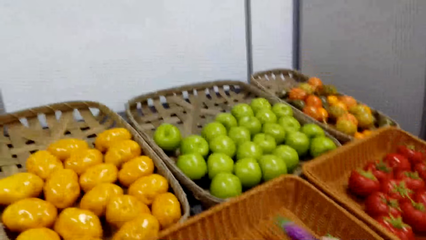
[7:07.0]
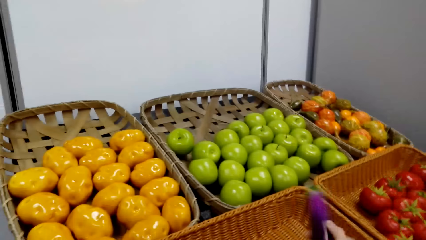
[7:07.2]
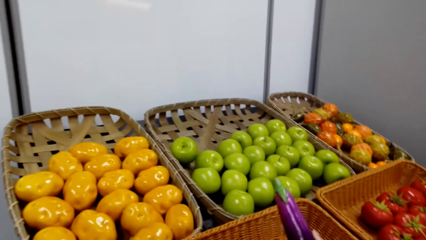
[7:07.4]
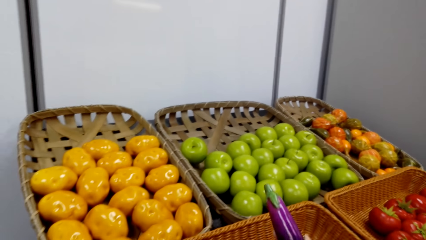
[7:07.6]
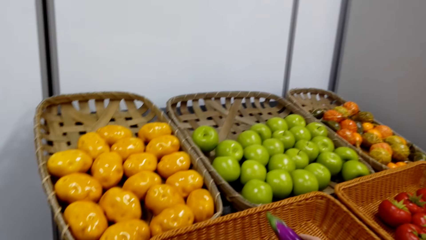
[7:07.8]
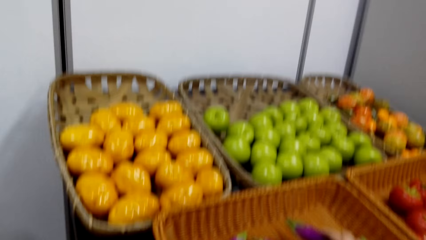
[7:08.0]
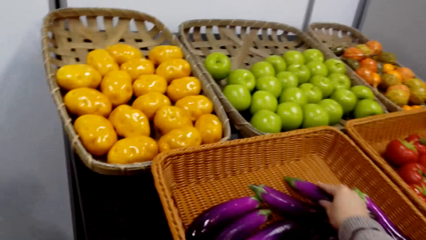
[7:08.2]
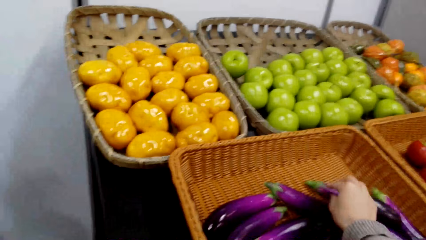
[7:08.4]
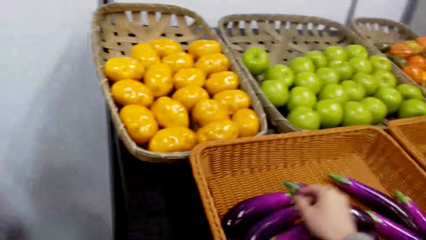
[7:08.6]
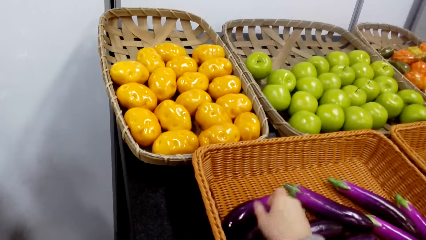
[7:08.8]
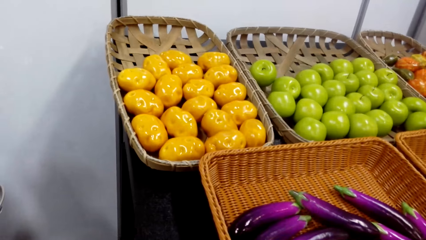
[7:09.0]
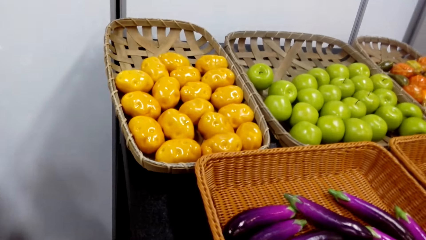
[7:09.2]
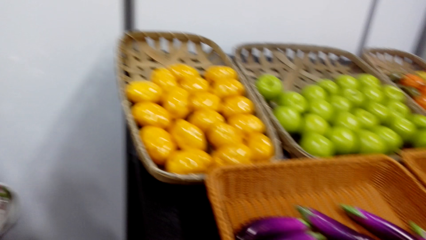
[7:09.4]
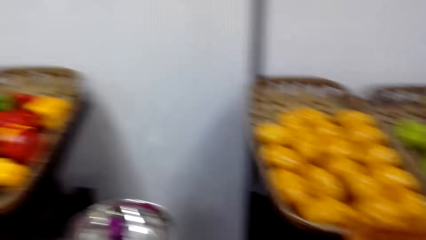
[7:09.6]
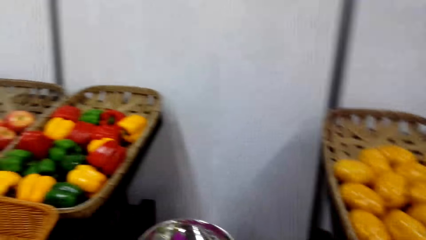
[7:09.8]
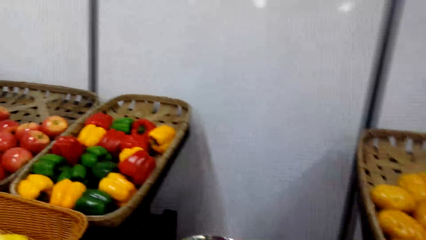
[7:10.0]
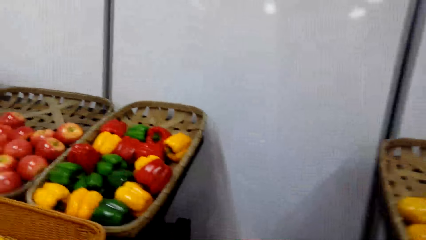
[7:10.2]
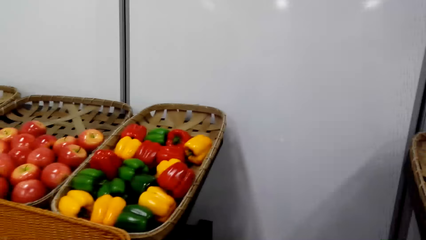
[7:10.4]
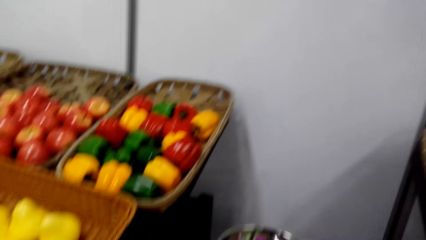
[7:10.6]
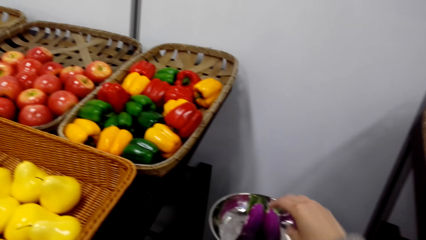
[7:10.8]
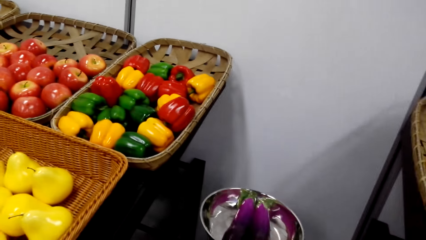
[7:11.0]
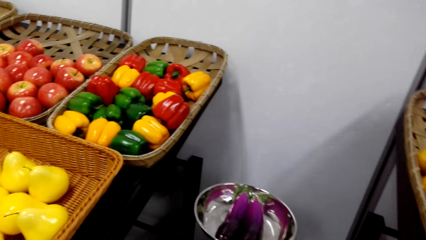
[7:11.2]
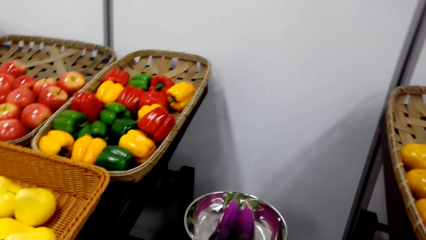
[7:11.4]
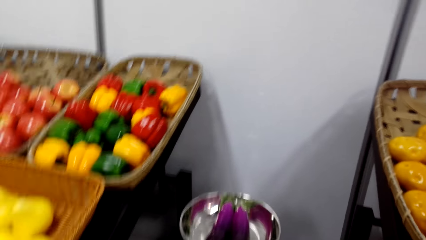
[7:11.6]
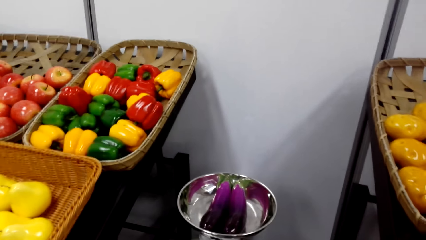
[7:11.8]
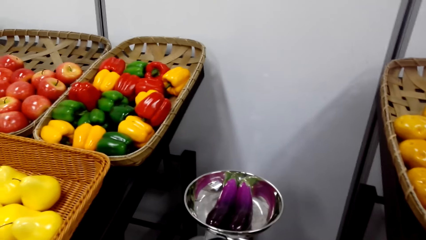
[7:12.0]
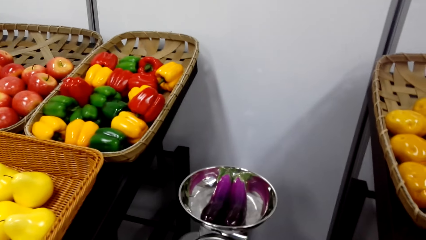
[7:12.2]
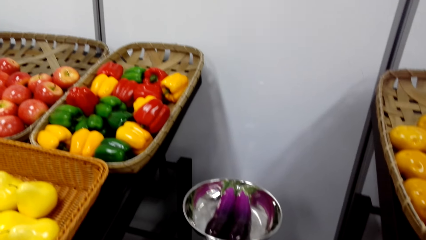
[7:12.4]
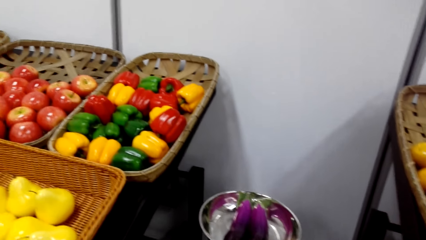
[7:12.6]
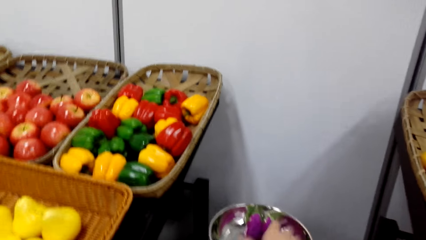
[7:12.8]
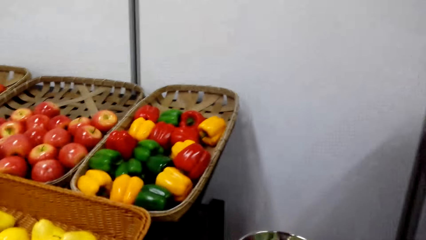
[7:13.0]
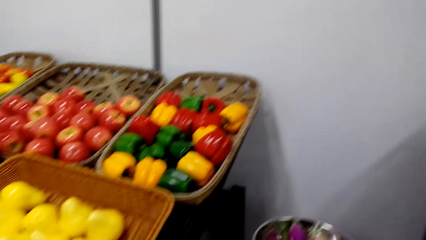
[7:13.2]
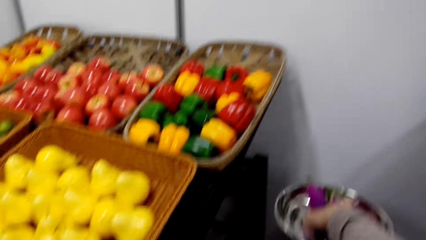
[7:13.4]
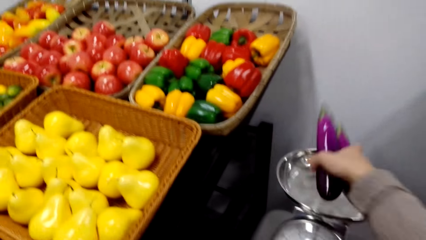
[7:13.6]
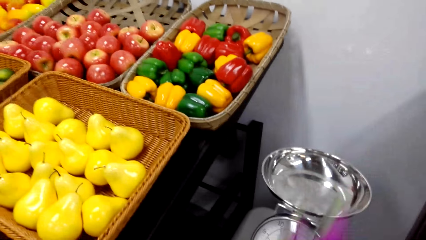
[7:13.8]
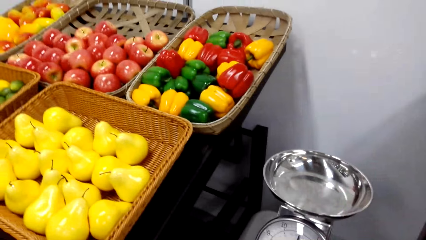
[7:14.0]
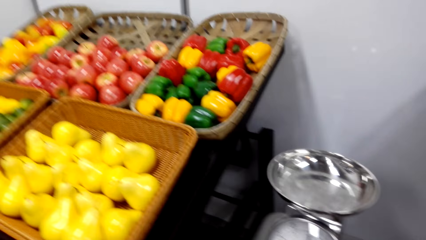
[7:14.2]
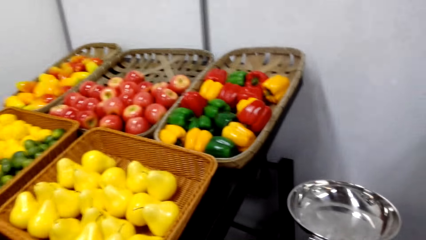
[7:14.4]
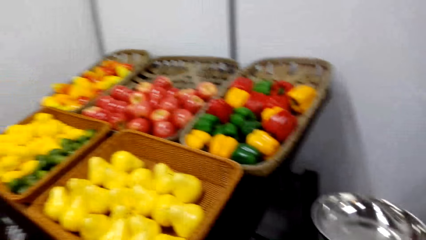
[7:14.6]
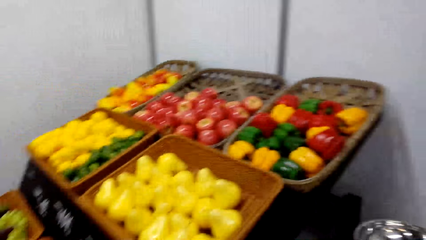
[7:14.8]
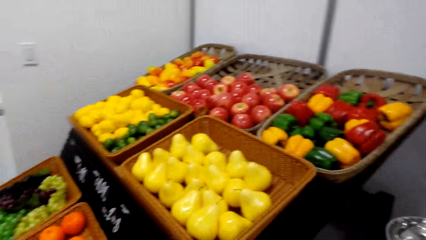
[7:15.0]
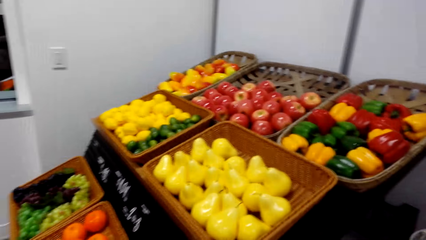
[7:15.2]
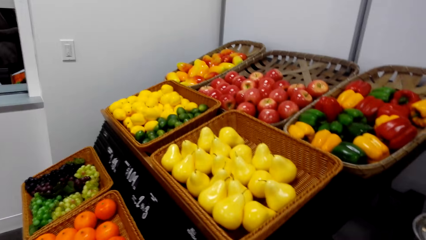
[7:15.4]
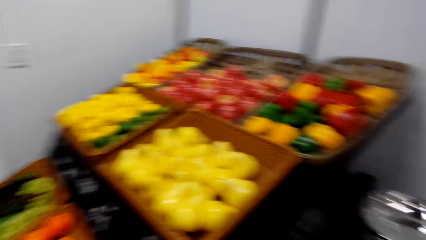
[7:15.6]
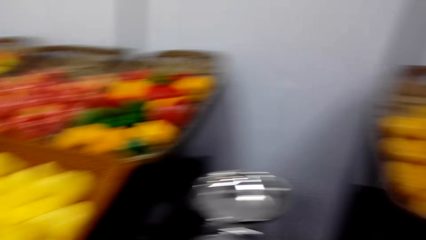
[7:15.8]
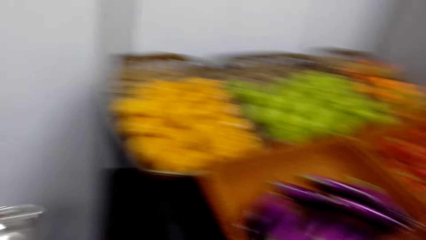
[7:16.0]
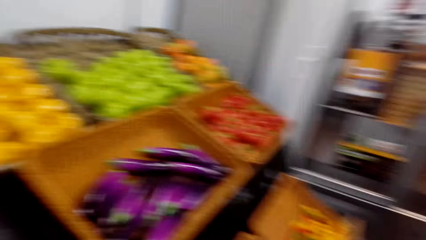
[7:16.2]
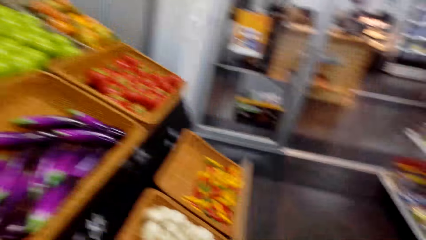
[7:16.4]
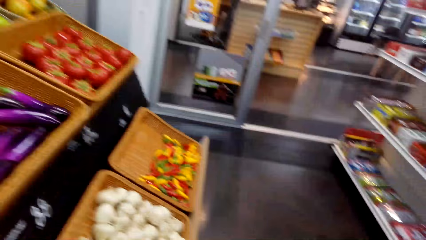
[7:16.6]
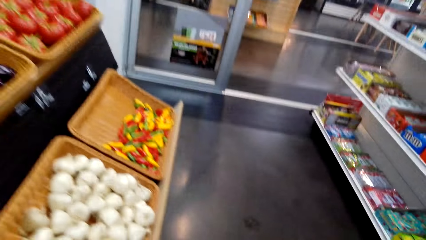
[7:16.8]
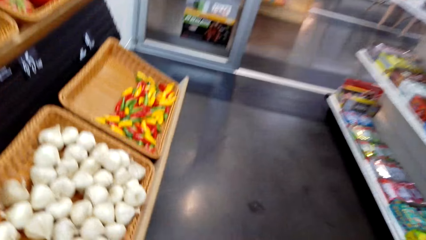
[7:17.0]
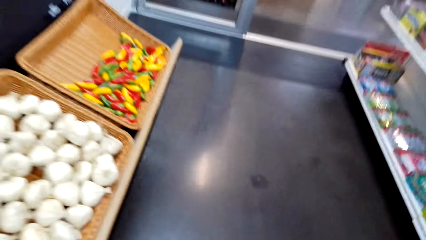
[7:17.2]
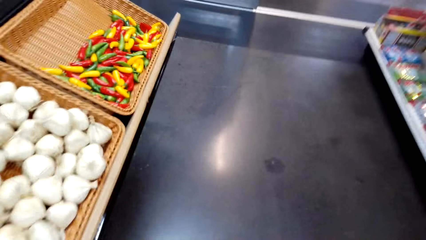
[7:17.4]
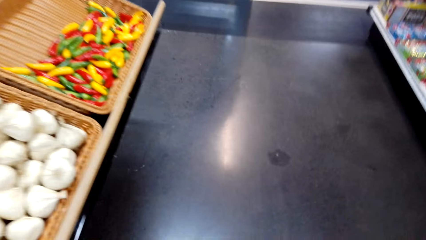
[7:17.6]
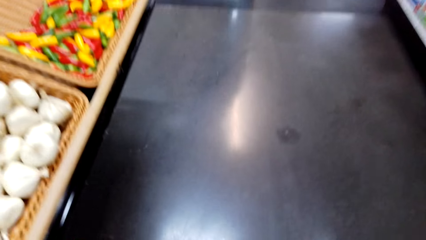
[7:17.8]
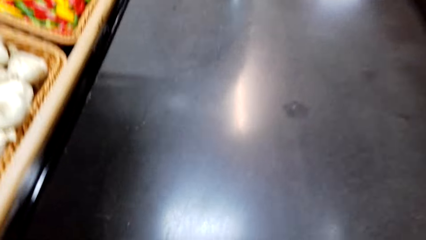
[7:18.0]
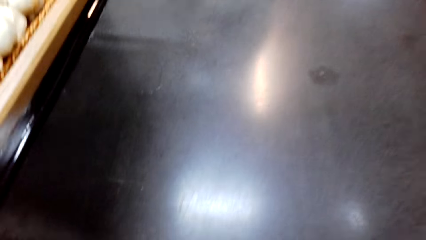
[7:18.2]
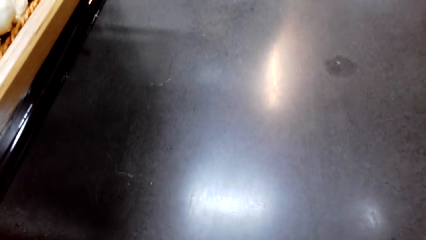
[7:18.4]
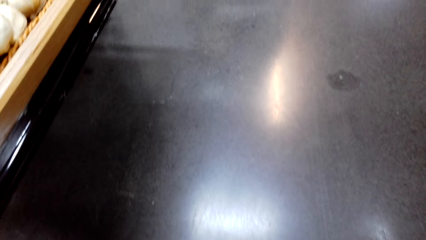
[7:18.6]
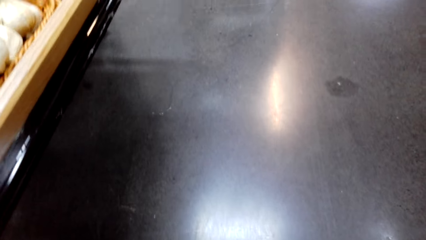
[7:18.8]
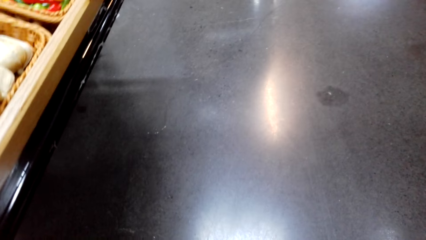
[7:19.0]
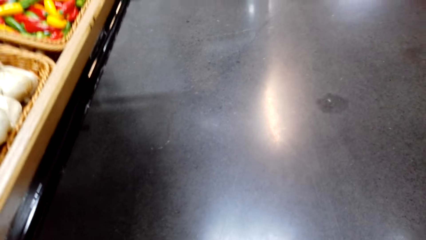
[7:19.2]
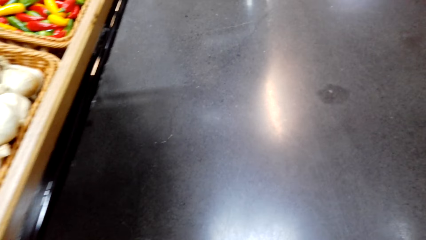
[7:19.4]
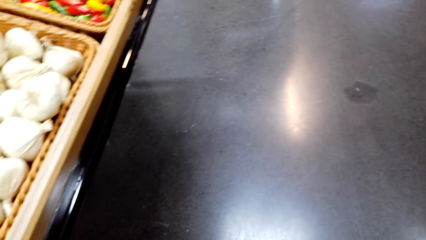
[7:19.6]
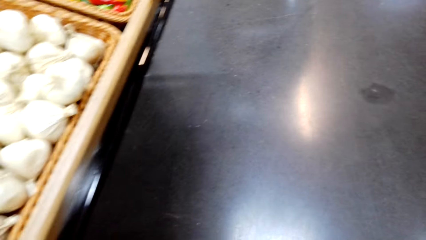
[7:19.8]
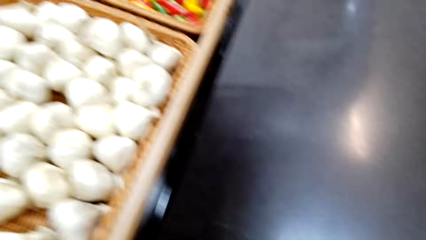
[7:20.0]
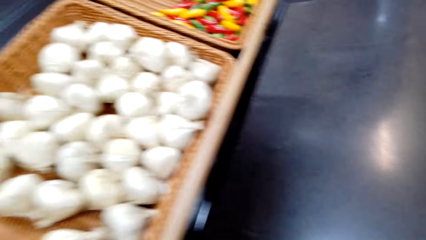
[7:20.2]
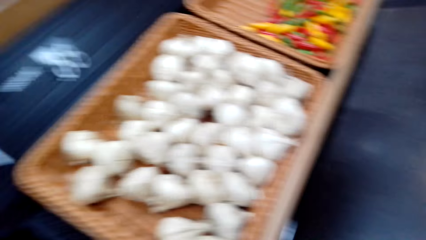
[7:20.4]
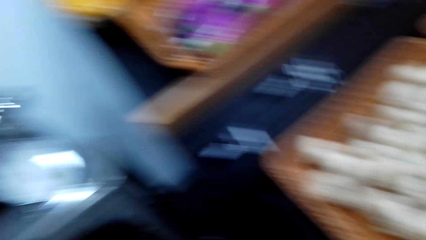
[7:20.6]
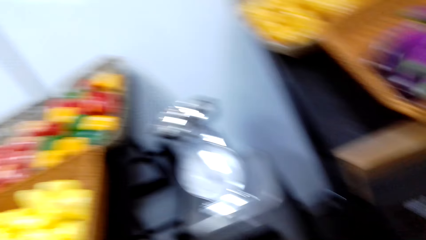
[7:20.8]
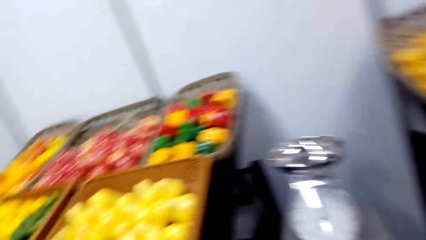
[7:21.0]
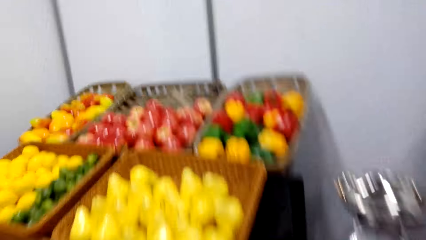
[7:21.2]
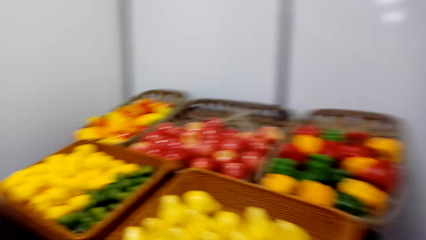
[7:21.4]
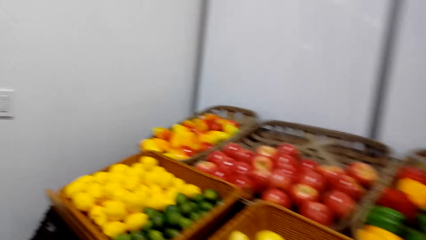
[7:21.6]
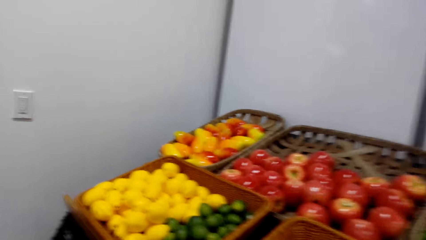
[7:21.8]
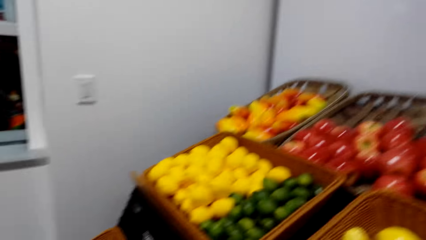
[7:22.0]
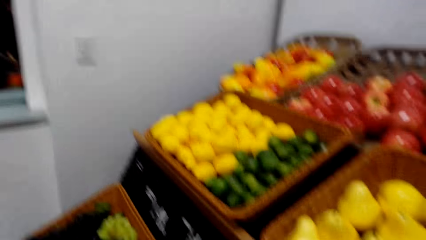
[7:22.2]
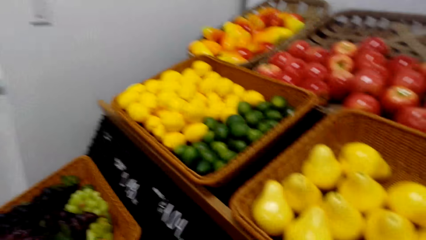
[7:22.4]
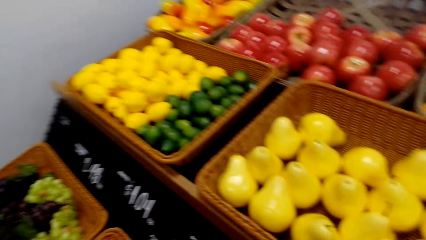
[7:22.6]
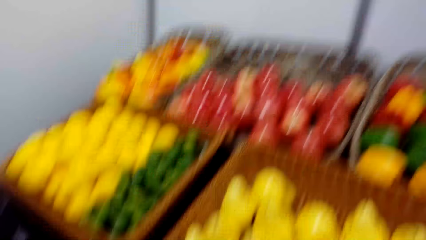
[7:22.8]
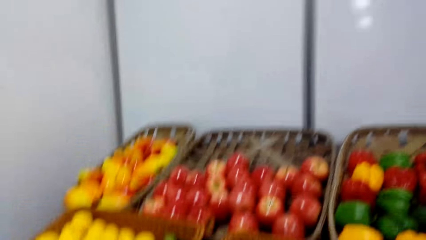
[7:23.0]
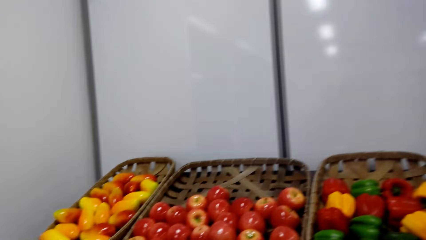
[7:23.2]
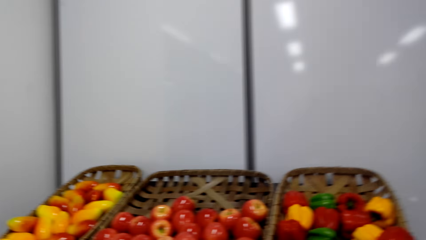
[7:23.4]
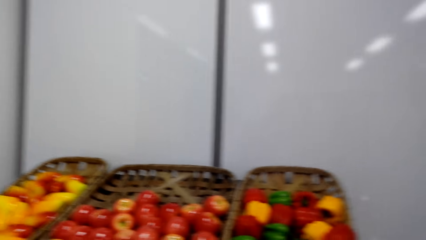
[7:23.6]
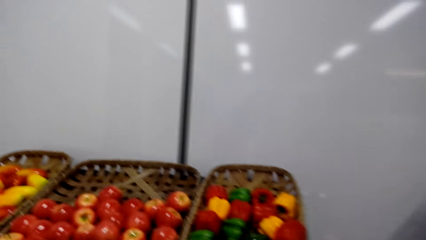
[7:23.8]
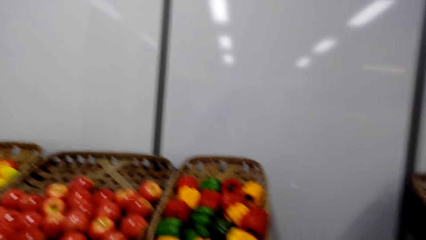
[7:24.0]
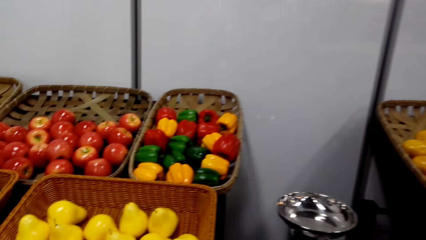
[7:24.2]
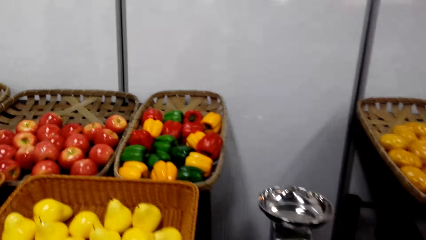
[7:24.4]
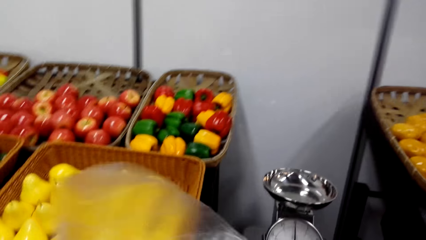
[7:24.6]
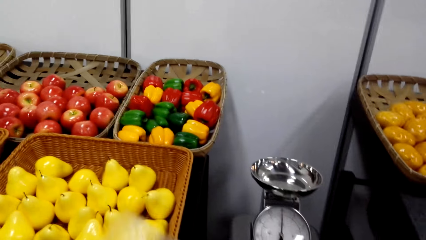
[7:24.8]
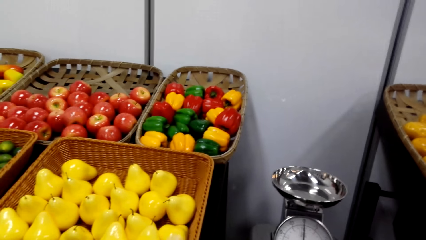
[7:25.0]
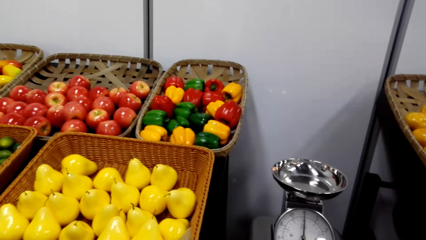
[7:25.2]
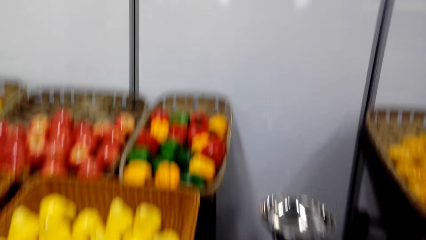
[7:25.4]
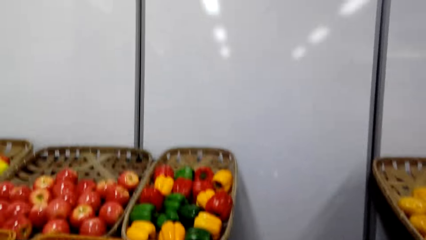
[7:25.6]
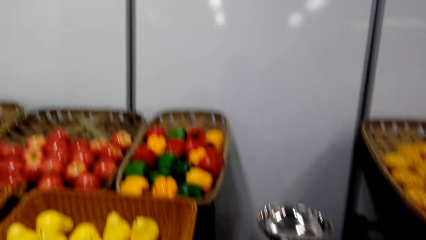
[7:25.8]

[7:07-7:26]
The camera wearer puts the eggplant on the weighing machine. They remove the eggplant from the weighing machine. They are weighing the eggplants on the scale. They look at the floor. They look at the fruits.
